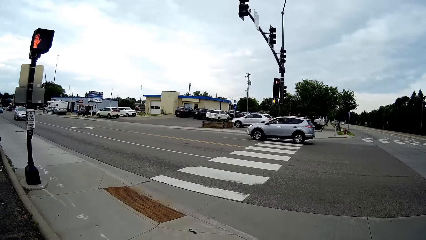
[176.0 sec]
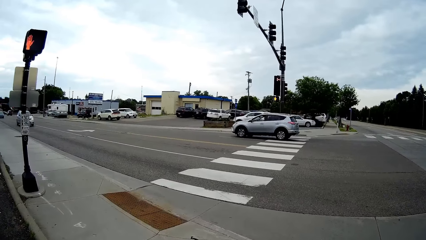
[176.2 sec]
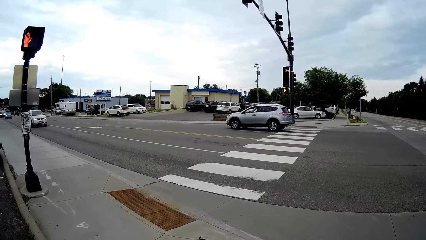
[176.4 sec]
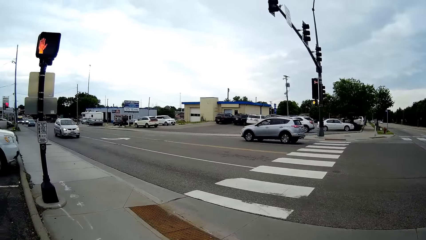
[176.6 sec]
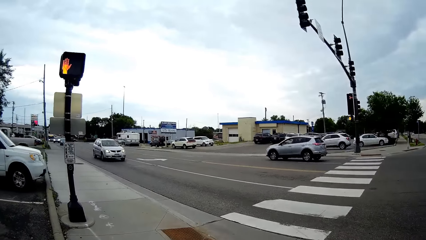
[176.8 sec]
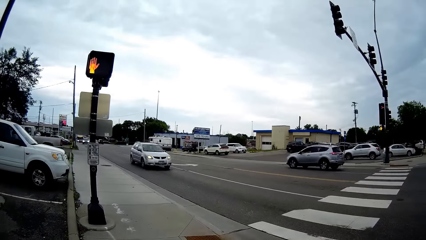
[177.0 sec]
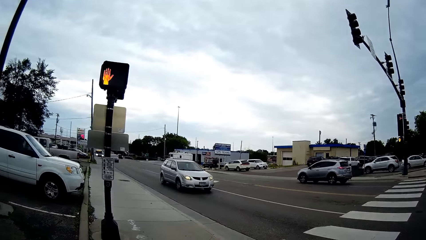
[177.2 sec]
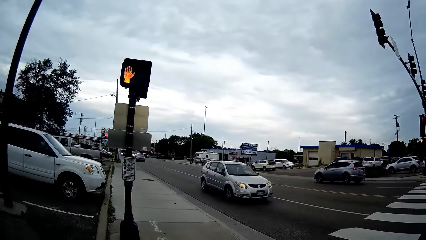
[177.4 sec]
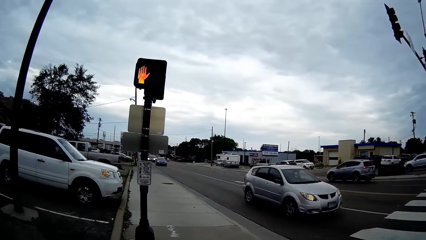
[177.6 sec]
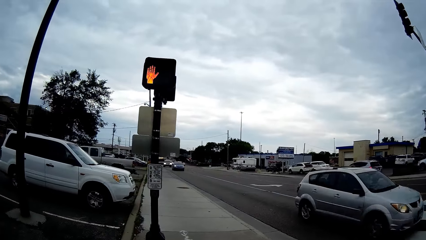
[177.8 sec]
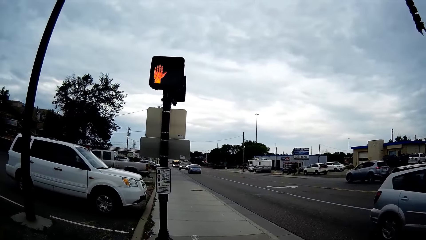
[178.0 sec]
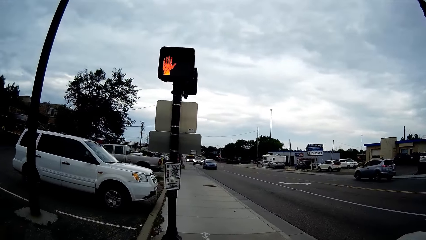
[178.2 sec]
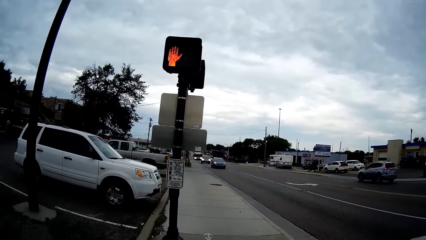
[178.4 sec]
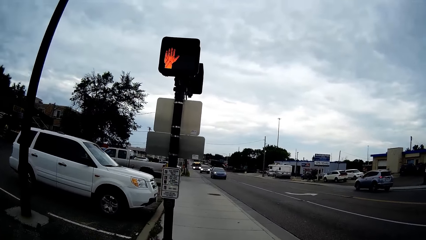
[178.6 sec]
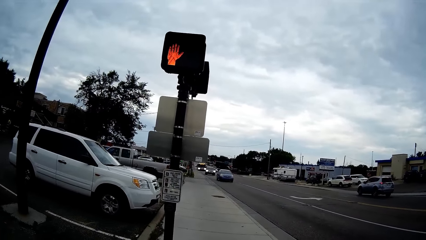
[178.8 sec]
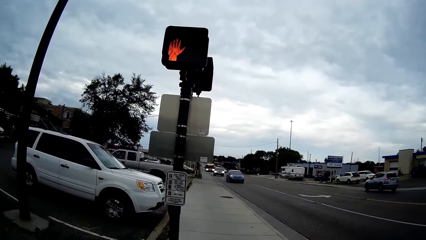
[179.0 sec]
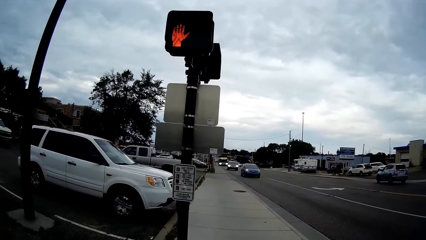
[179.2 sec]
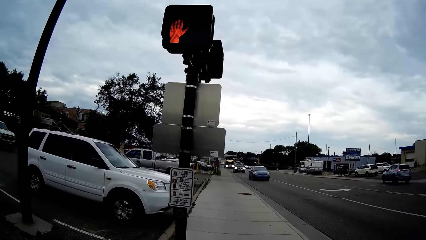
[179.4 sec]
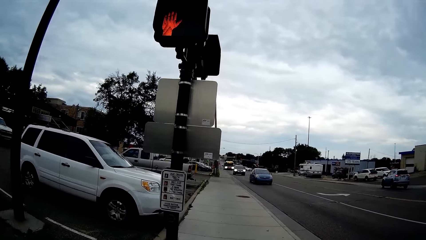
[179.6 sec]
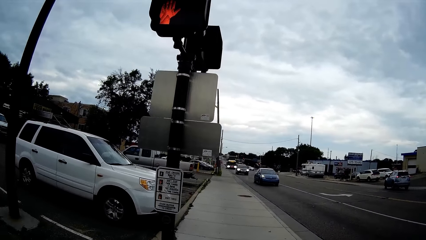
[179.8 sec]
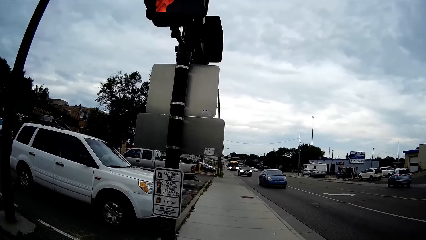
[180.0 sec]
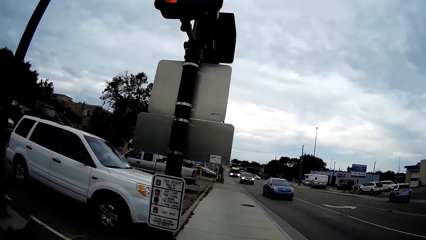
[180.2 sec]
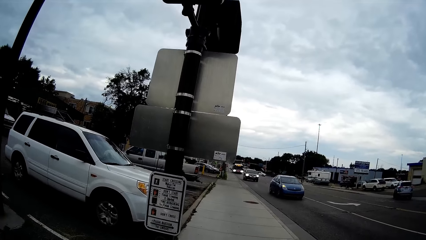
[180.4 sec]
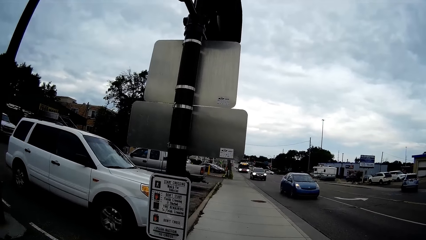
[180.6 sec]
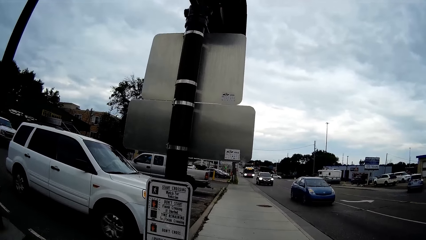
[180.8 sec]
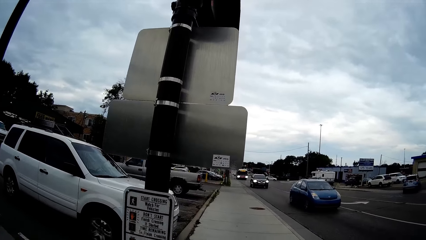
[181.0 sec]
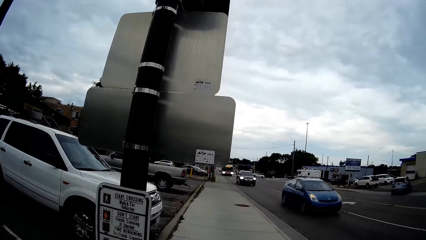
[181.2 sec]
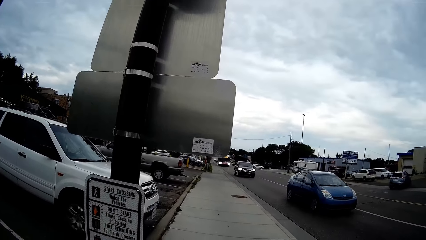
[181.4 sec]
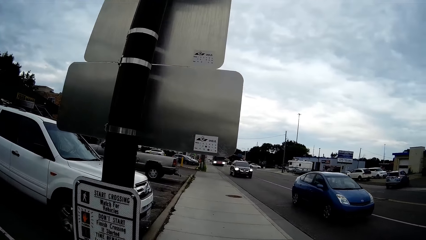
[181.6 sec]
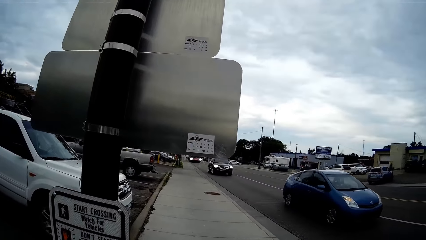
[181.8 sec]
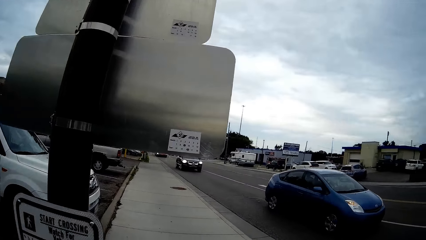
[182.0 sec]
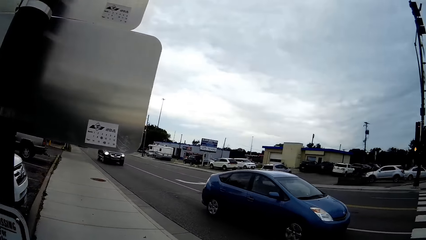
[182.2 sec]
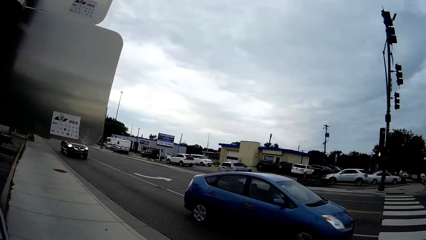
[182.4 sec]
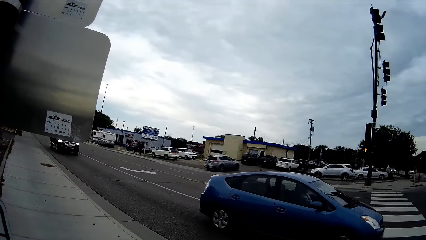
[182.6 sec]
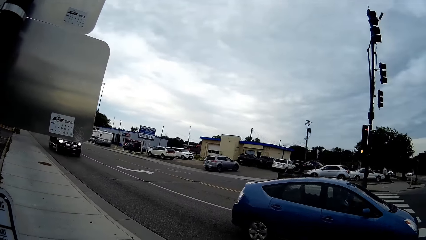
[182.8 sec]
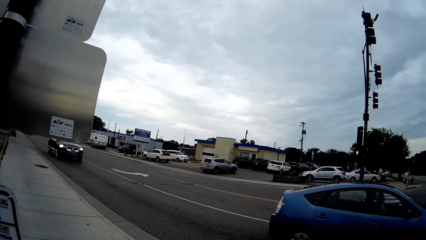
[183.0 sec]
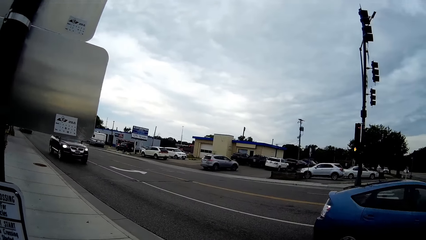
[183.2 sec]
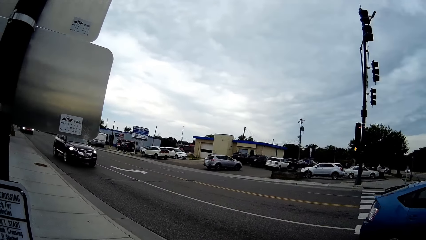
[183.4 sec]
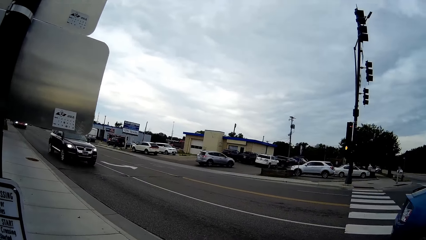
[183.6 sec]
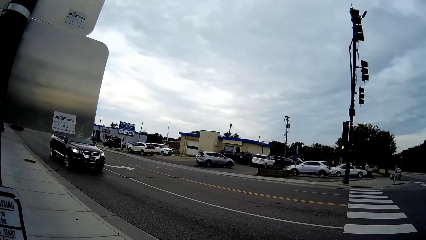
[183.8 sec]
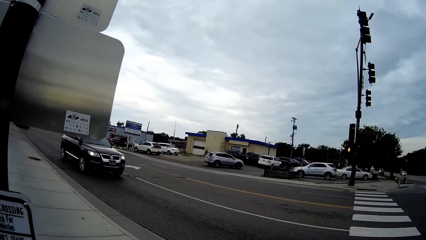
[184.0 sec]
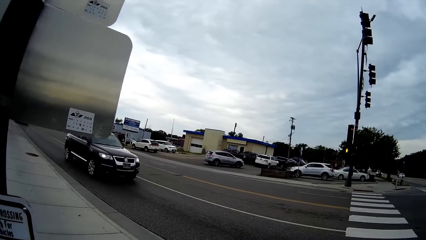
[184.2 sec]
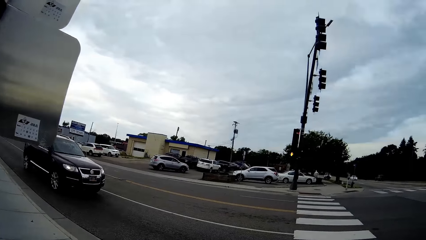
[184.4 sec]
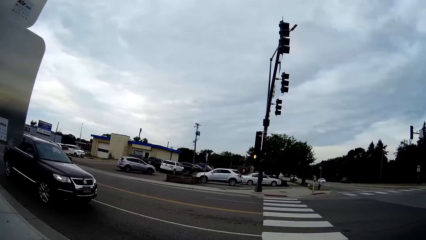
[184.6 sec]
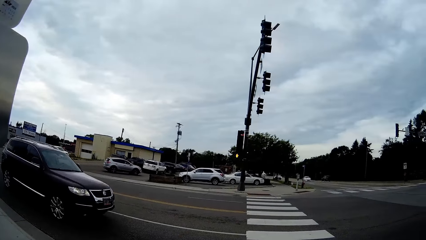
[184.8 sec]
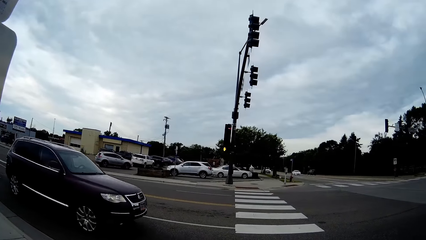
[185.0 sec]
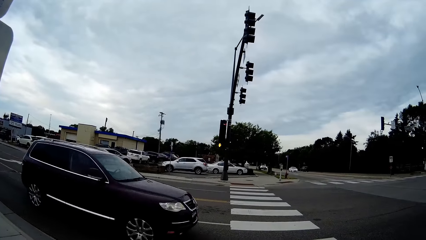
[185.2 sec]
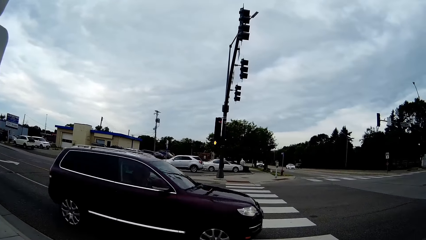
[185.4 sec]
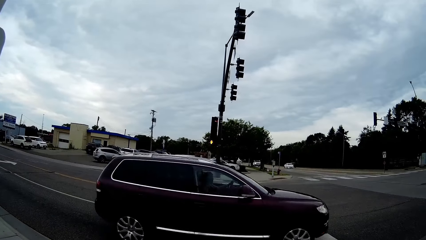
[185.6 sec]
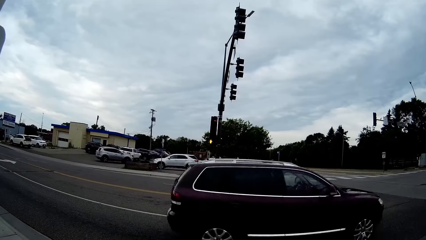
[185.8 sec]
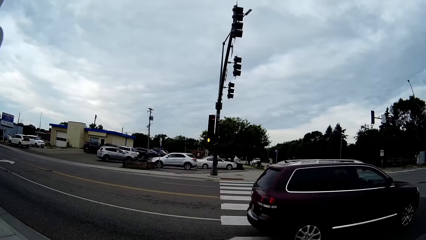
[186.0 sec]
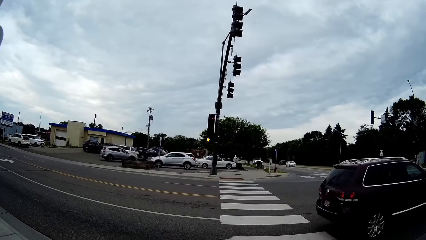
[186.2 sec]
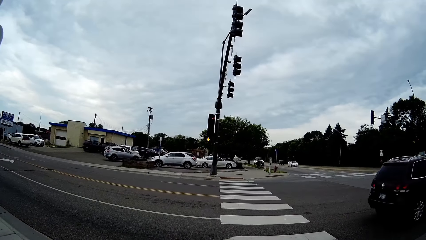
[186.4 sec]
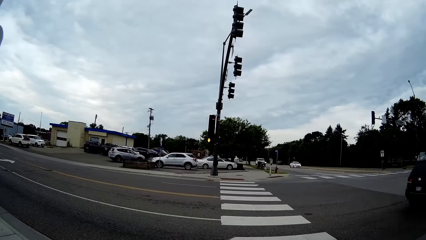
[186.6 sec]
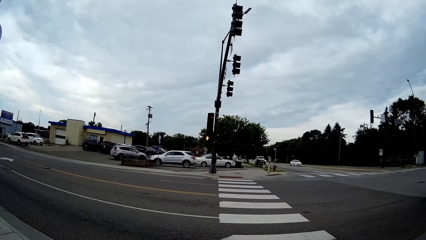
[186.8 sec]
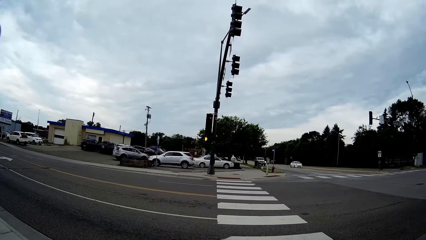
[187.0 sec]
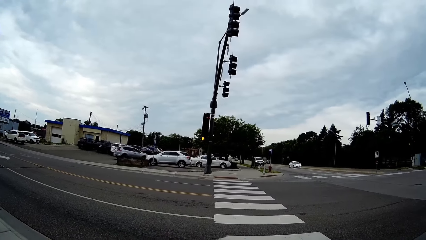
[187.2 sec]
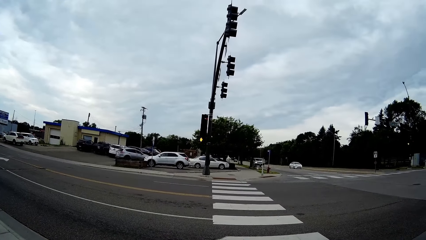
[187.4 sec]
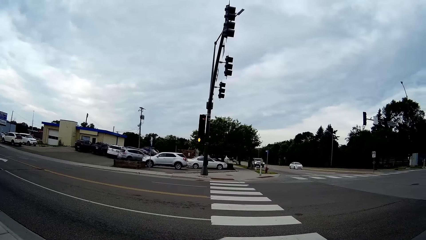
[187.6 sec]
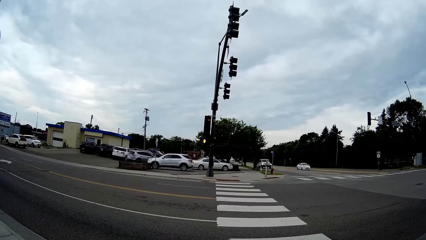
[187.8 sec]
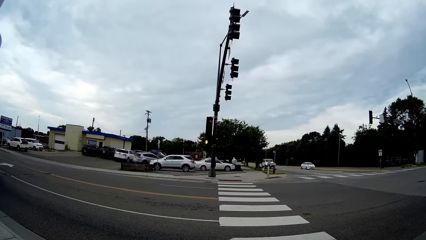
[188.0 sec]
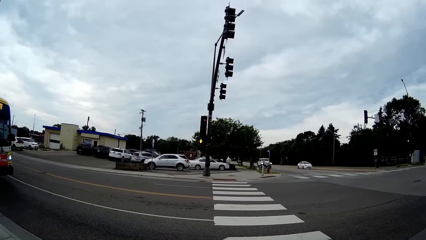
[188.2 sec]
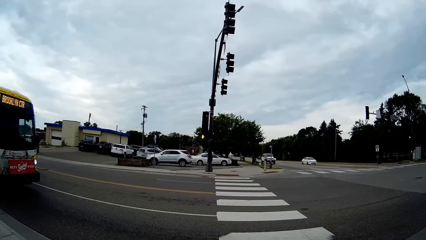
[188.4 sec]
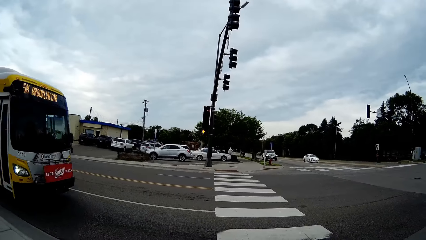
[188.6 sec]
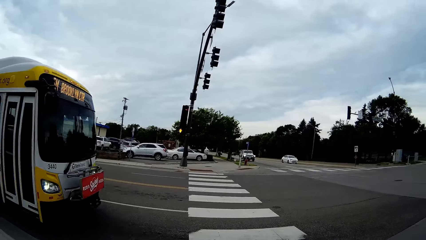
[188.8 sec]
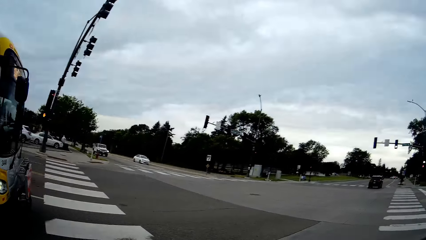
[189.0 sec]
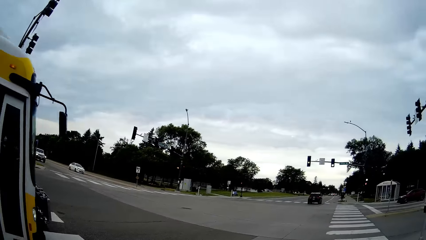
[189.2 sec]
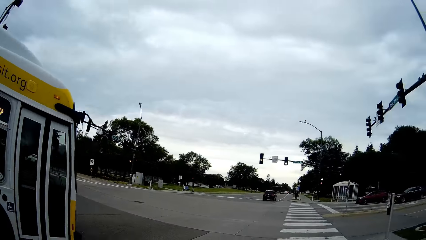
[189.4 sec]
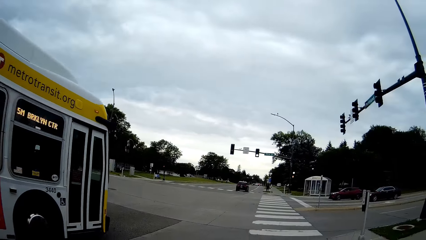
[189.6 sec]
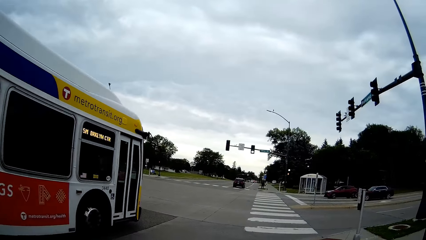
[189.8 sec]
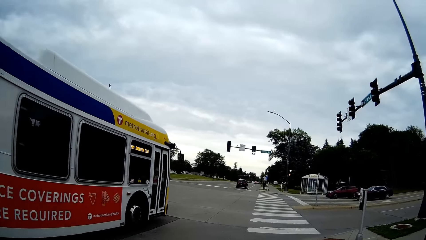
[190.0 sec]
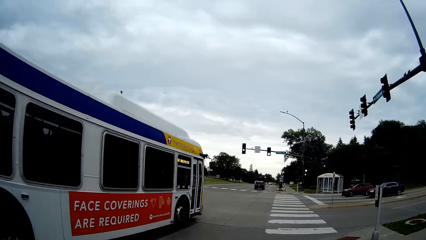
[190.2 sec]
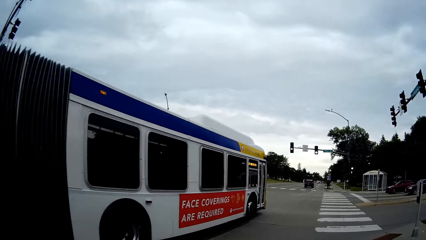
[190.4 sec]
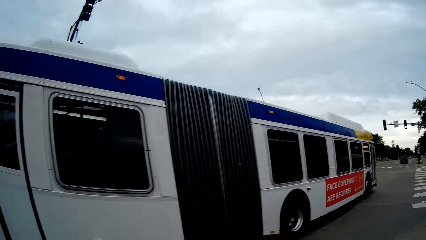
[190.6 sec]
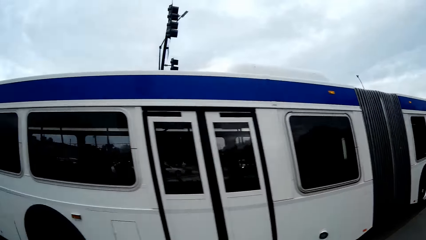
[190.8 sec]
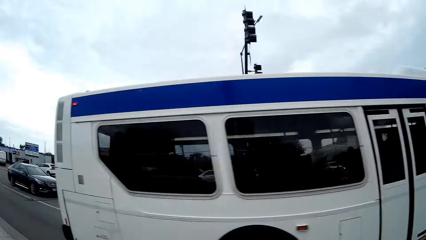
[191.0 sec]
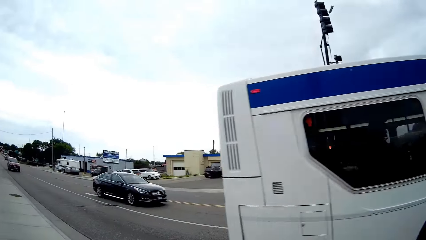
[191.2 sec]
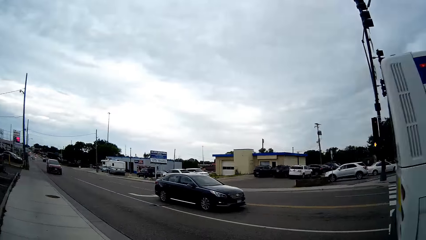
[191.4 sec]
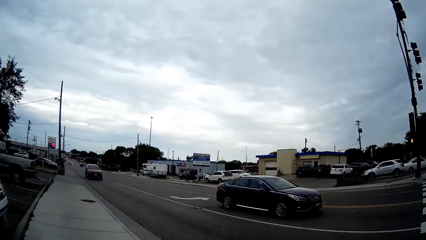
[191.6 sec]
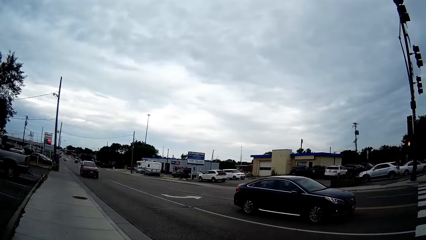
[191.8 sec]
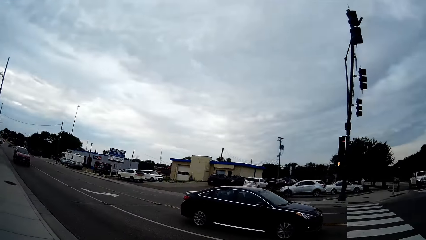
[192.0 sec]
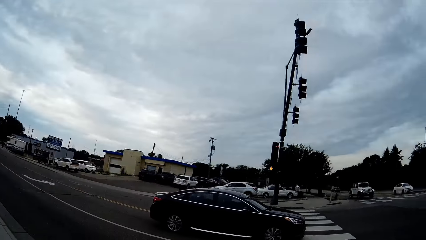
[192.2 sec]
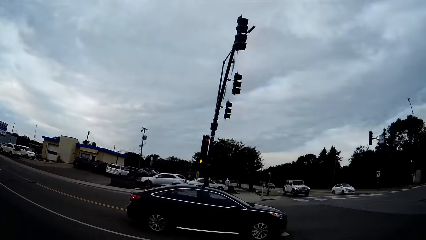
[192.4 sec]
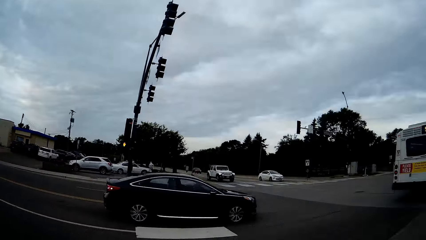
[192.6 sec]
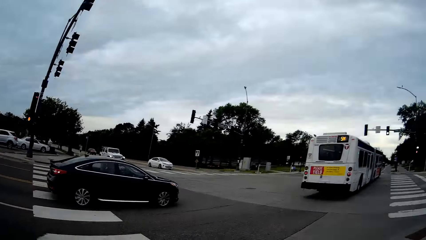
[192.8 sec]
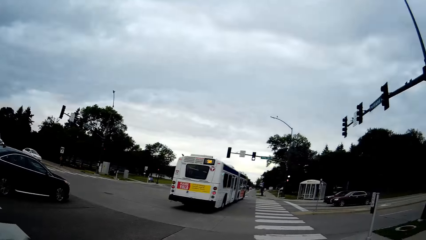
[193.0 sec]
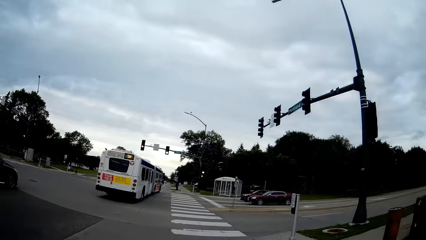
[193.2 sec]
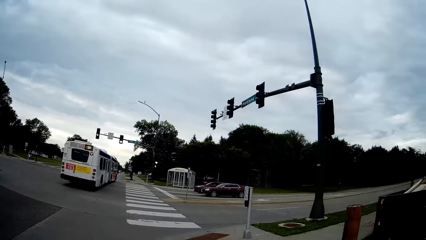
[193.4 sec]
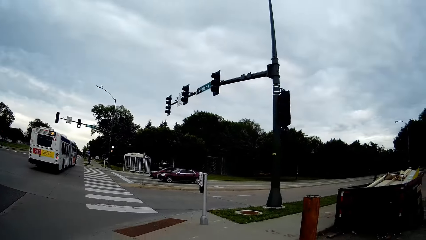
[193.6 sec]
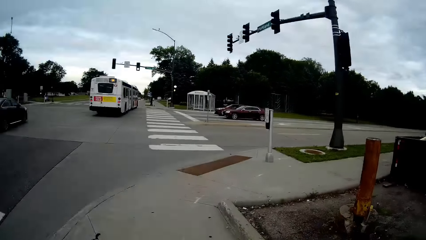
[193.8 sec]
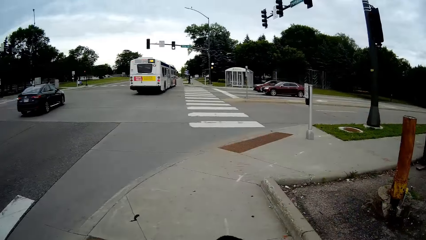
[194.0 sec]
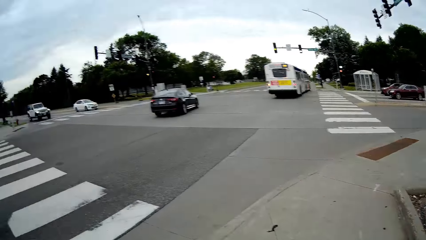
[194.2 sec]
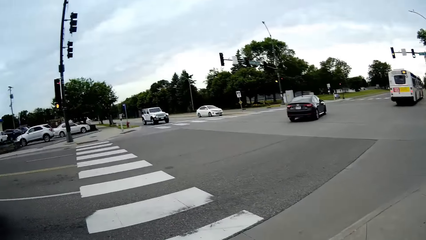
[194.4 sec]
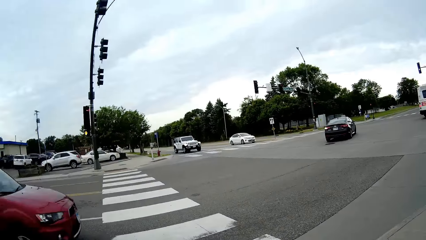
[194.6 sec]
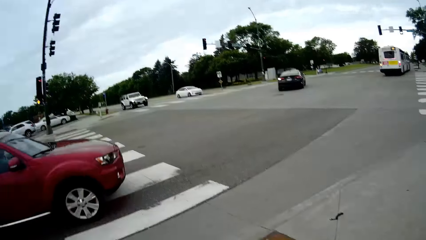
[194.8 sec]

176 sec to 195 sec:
The camera wearer walks towards a traffic light. A car drives past the camera wearer. The camera wearer turns towards a pedestrian crossing. A blue car drives past the camera wearer. An SUV drives past the camera wearer. A bus drives past the camera wearer. A black car drives past the camera wearer.
